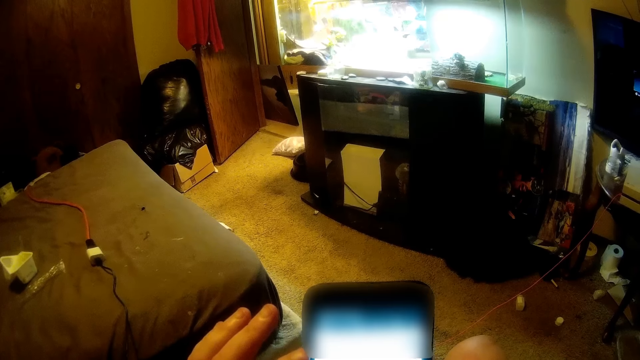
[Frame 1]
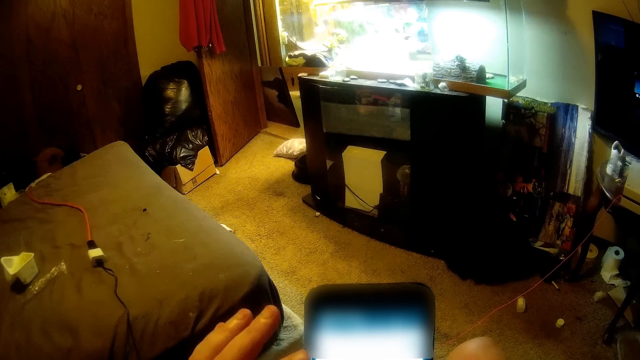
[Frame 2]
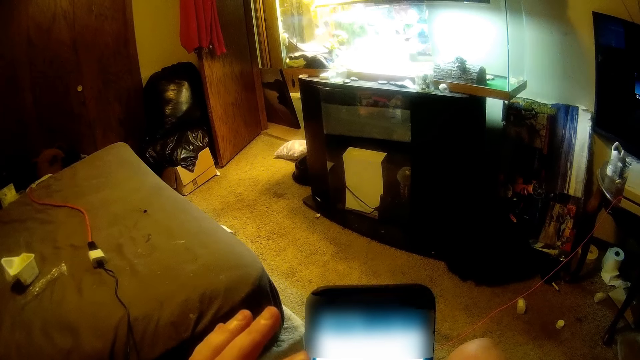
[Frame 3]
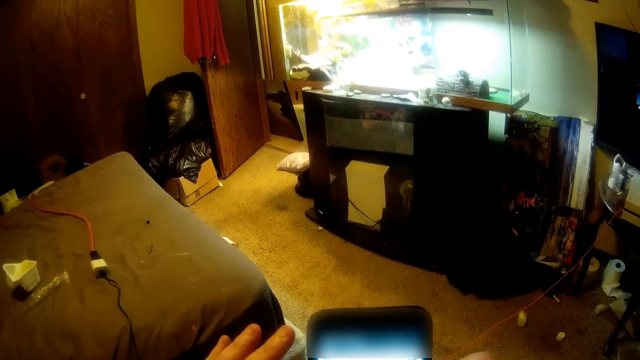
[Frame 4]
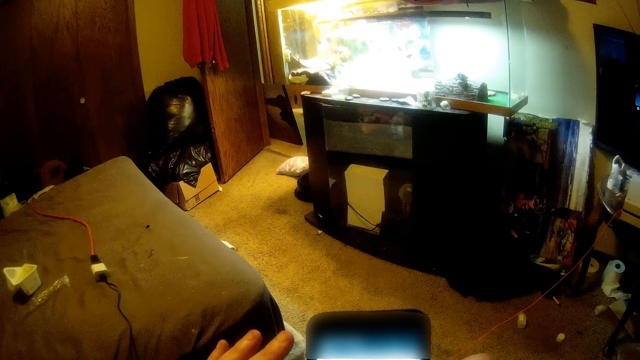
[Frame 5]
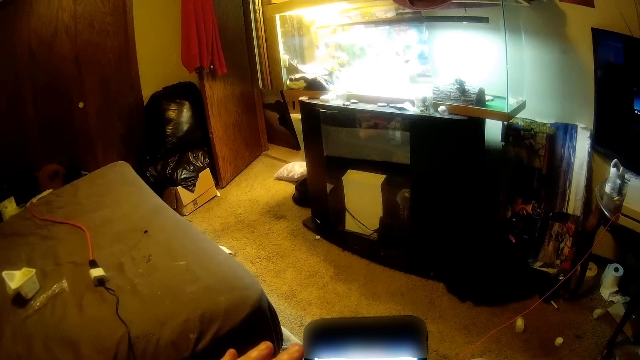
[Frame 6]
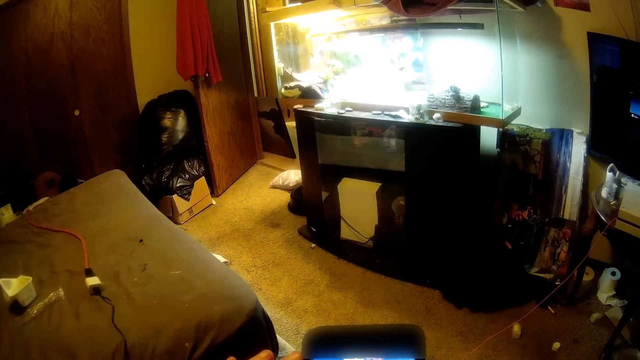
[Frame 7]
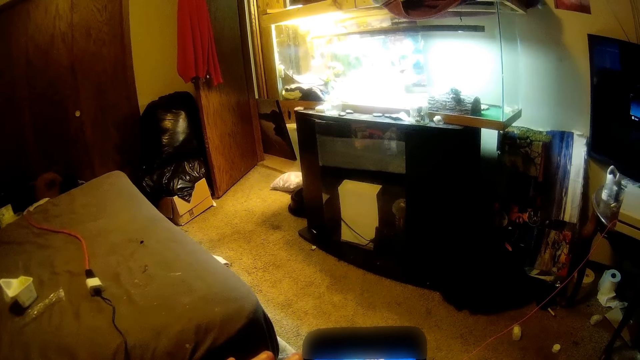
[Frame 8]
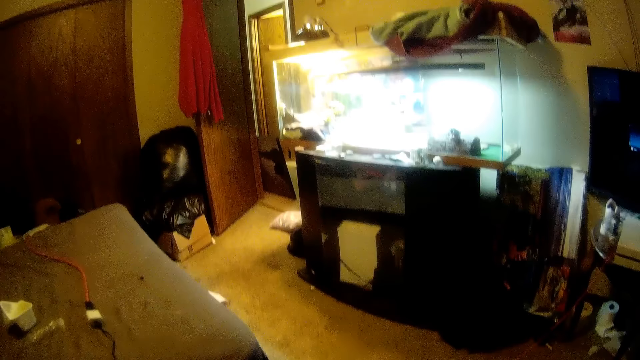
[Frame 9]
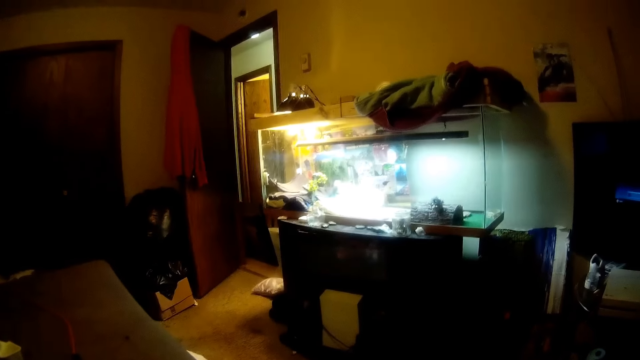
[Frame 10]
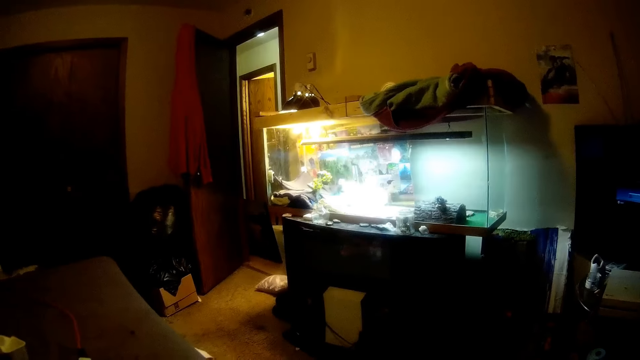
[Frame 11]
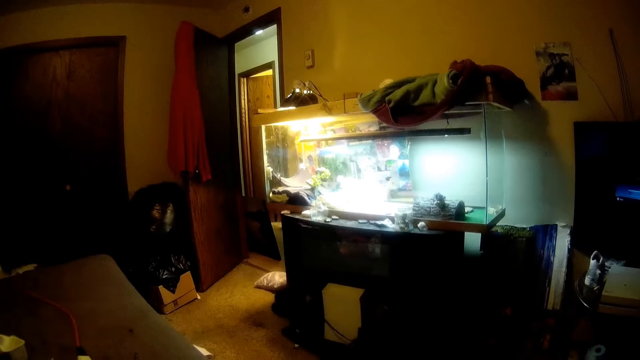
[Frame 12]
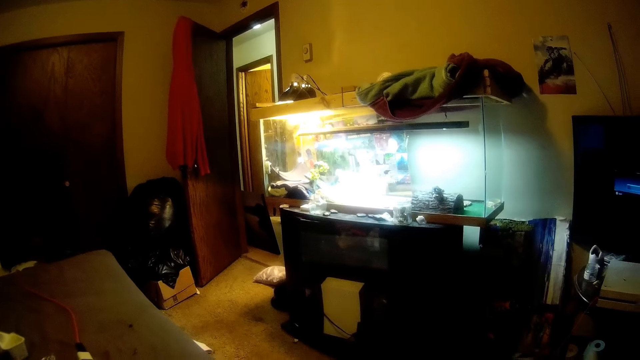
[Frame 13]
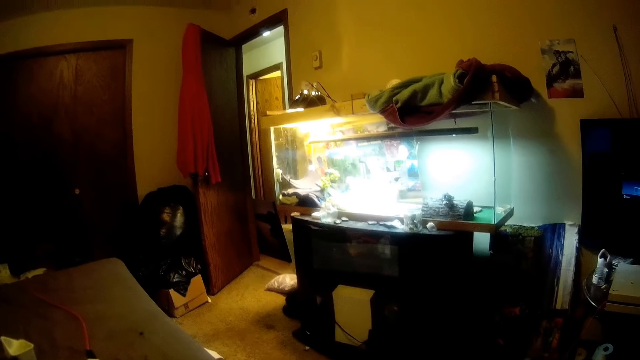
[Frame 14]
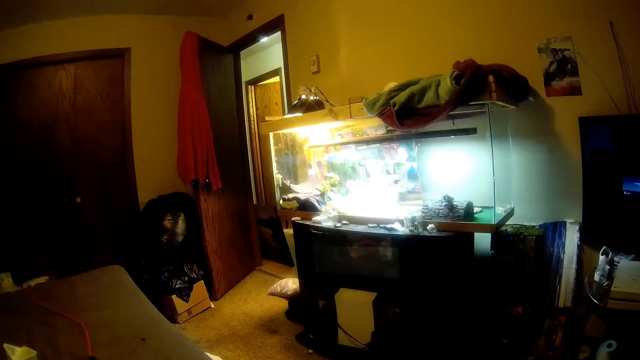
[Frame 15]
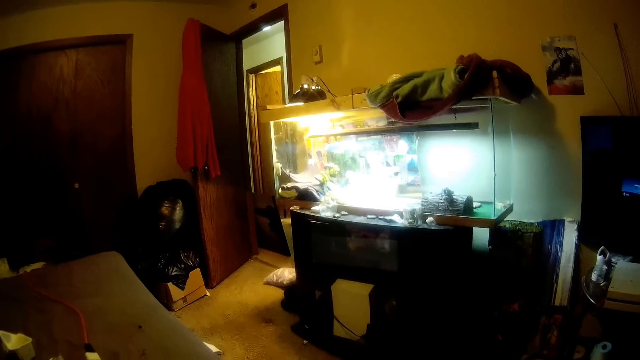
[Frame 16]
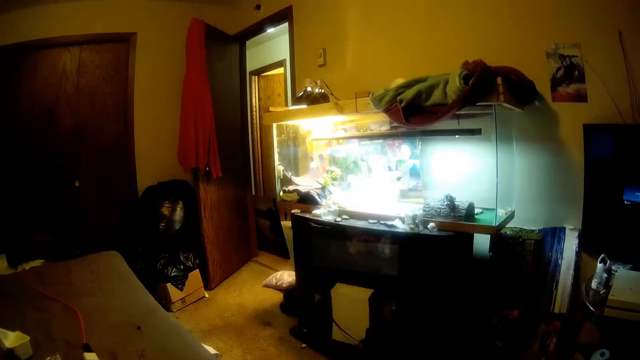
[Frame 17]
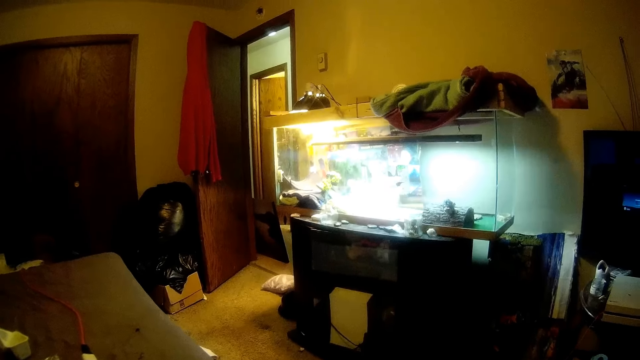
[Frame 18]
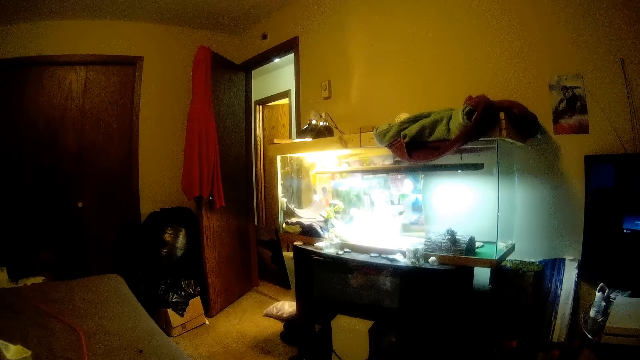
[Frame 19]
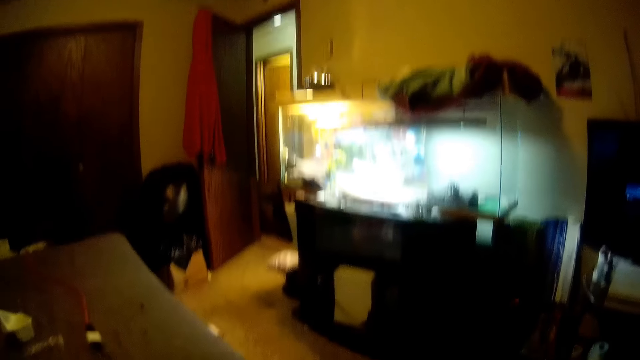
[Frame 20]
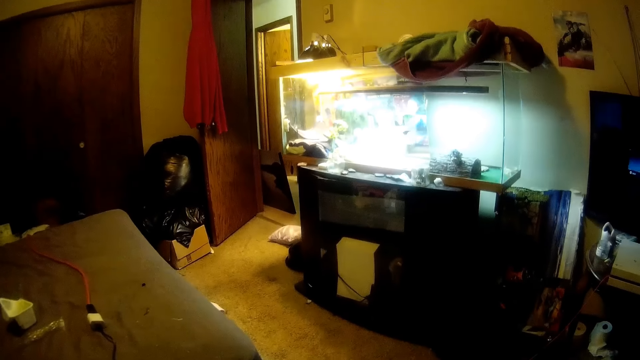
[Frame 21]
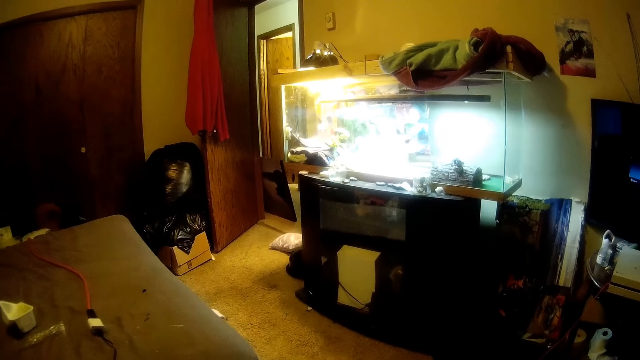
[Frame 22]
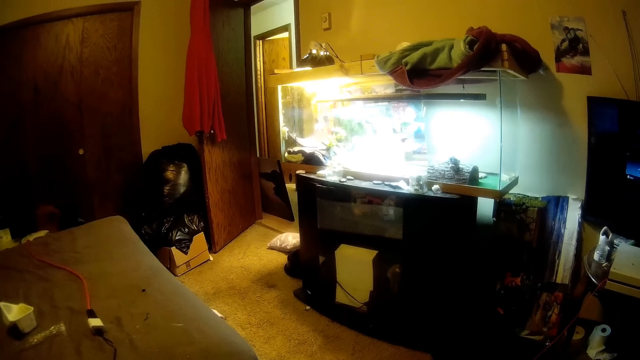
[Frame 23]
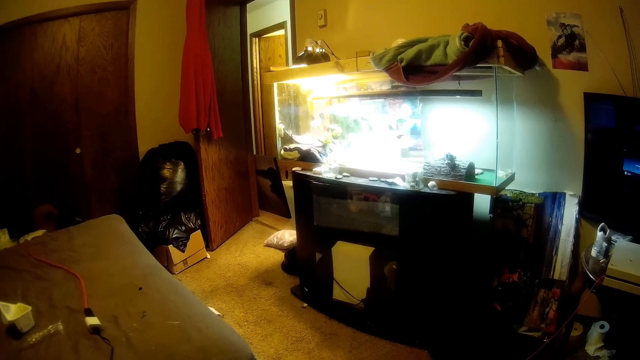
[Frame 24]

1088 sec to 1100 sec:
The camera wearer looks around.

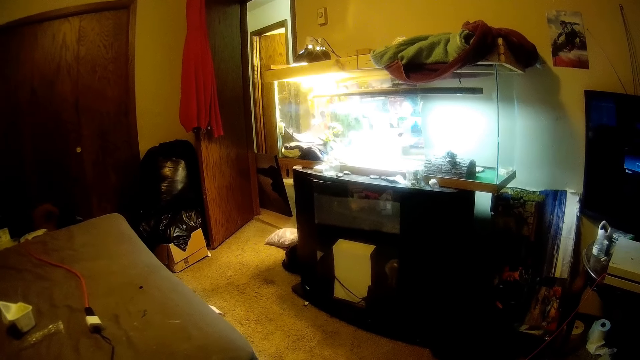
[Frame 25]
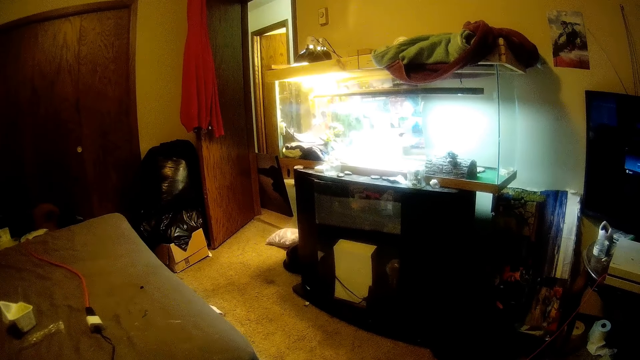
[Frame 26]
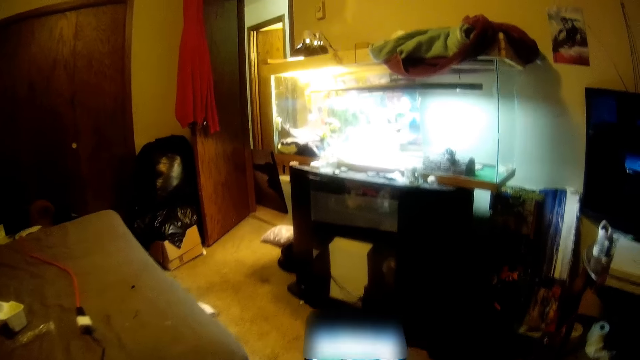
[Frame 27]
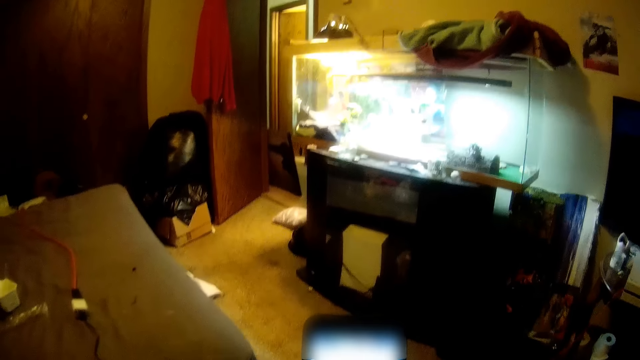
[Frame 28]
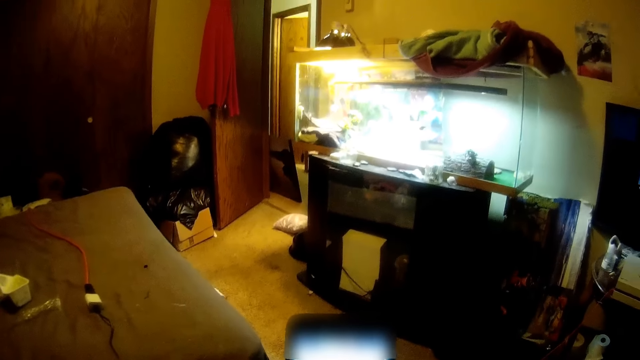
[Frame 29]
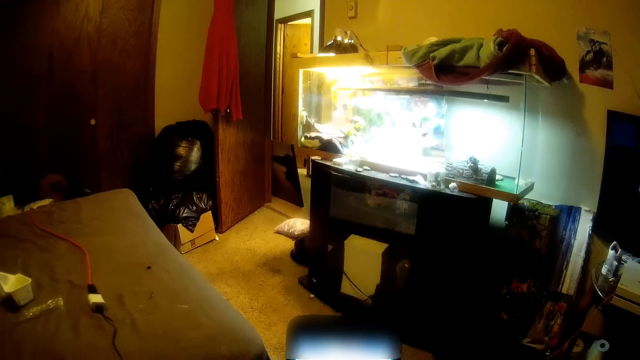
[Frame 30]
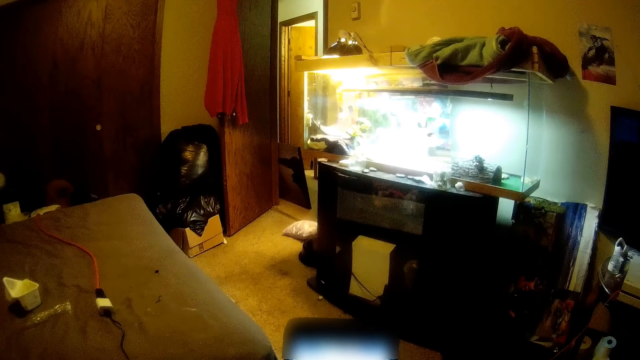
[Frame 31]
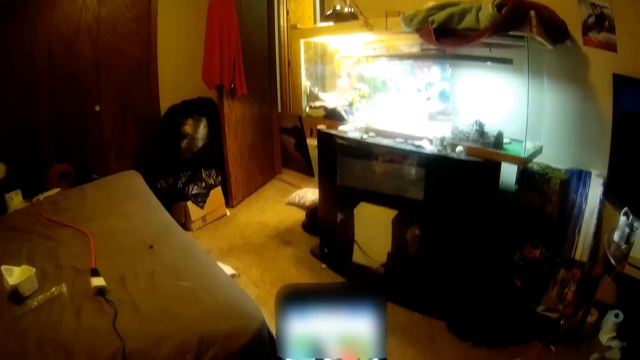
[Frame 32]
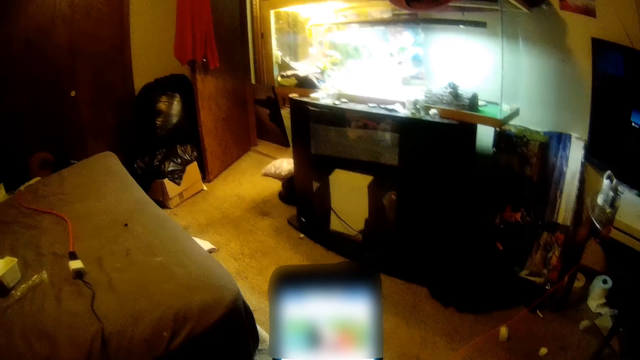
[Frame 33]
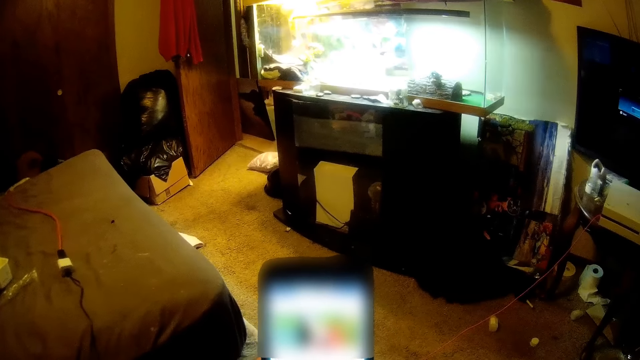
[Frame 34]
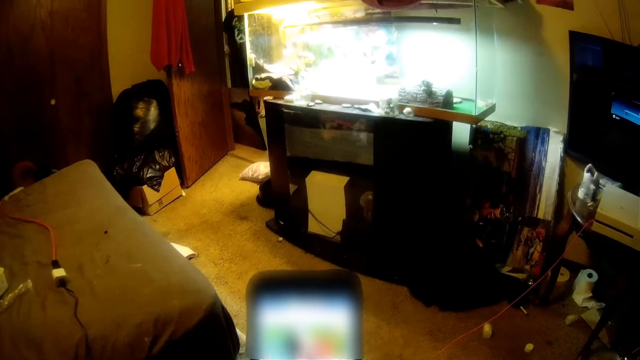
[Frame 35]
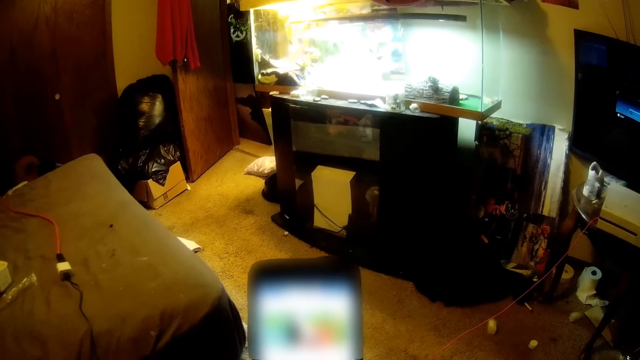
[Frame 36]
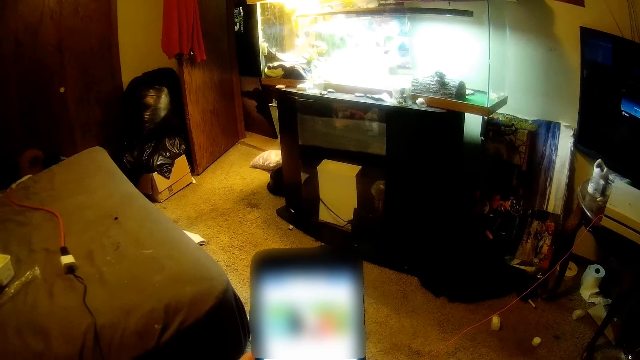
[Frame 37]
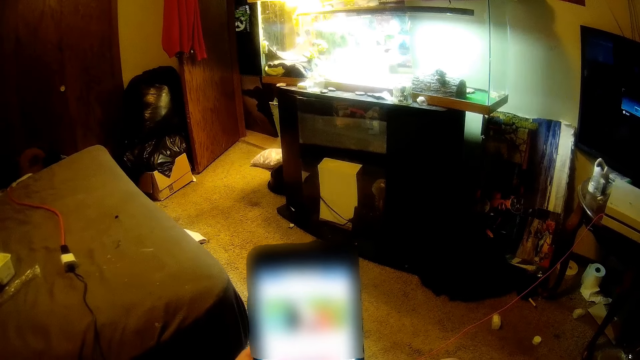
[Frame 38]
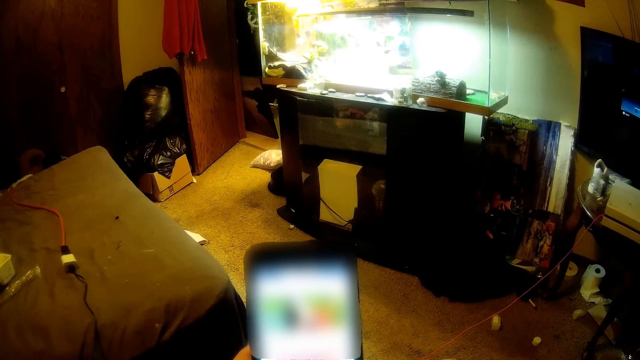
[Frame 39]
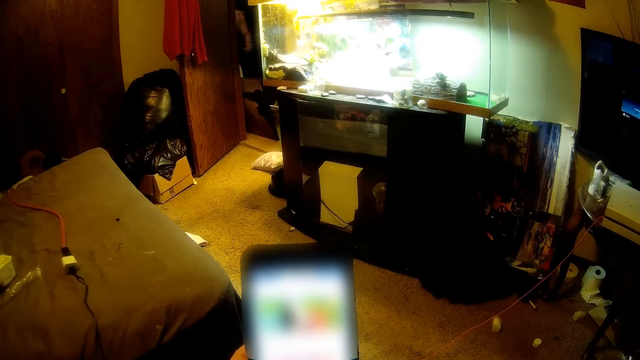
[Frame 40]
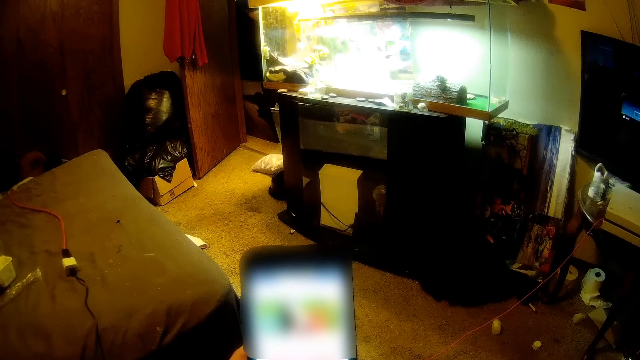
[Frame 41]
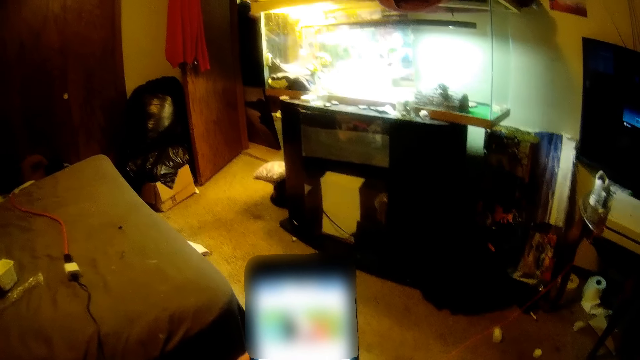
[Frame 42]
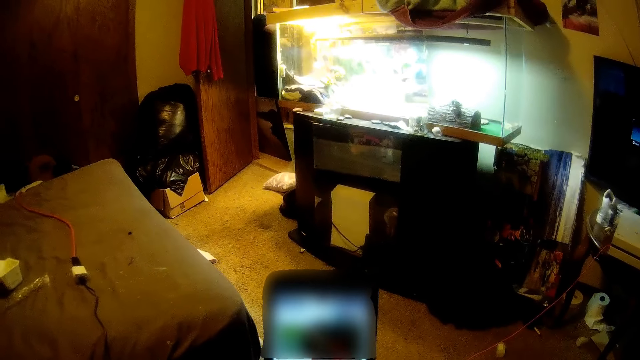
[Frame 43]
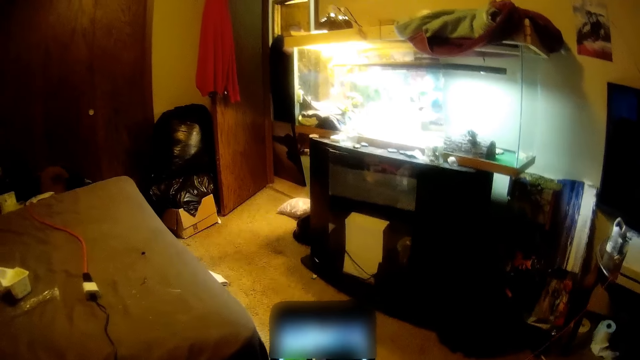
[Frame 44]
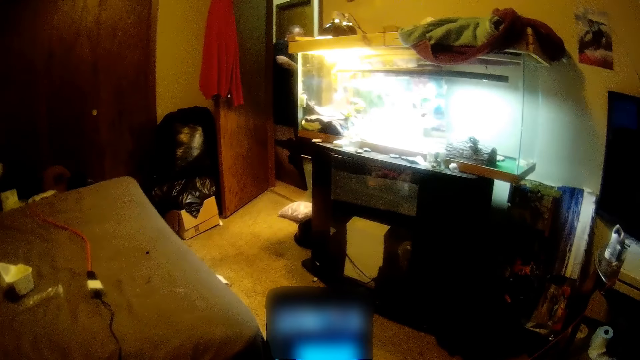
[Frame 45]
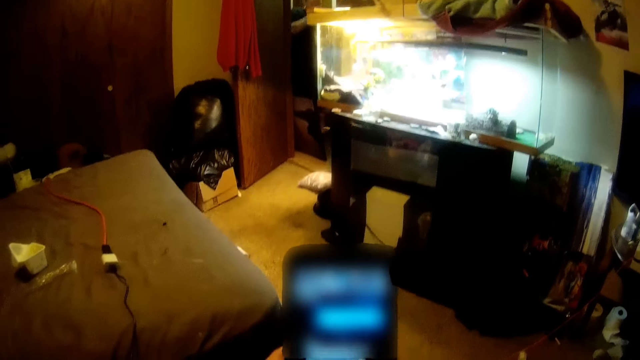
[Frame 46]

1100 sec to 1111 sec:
A man walks around the room.
